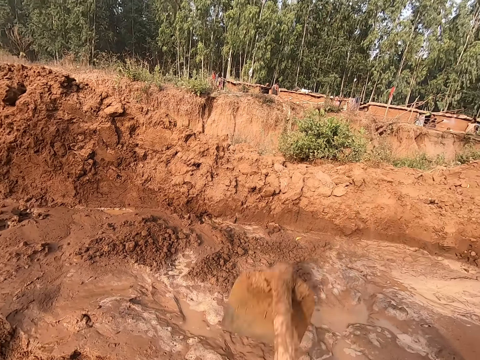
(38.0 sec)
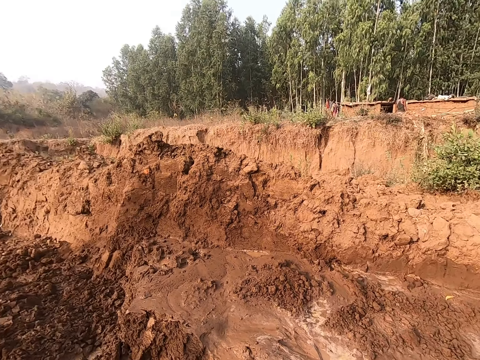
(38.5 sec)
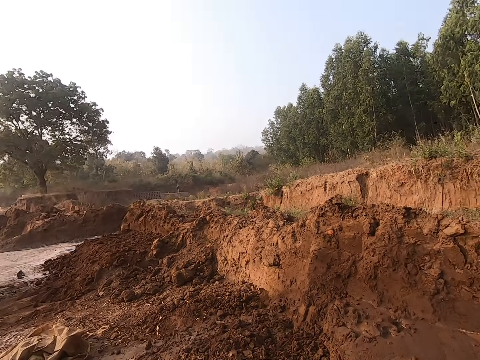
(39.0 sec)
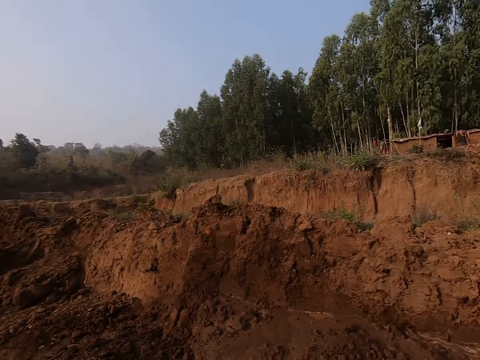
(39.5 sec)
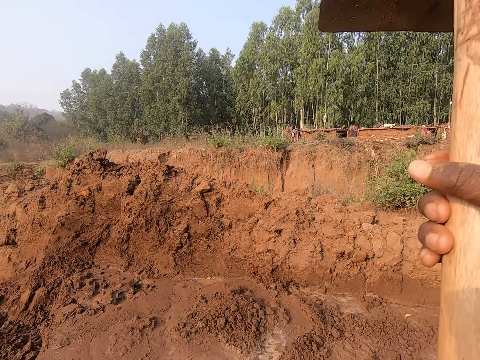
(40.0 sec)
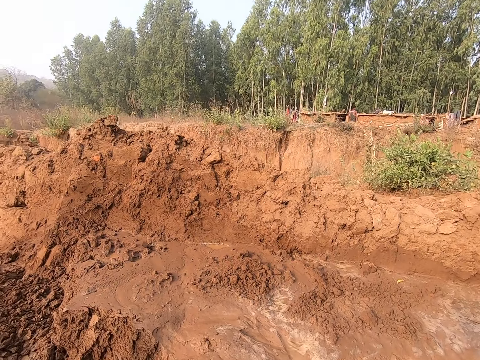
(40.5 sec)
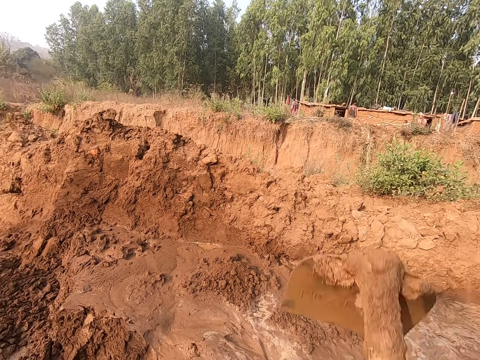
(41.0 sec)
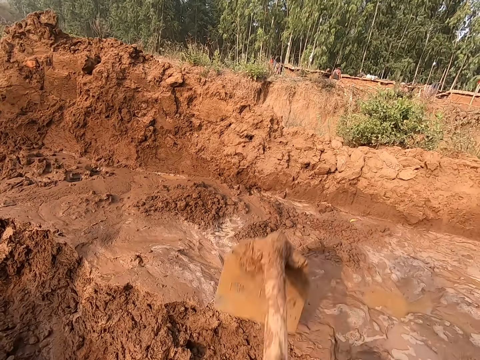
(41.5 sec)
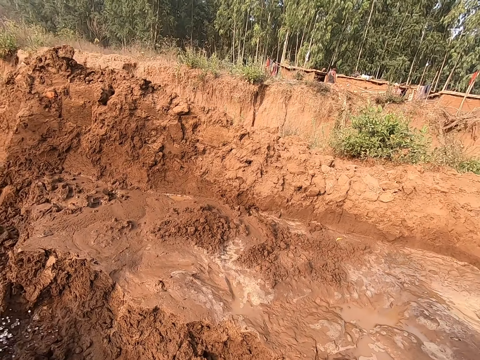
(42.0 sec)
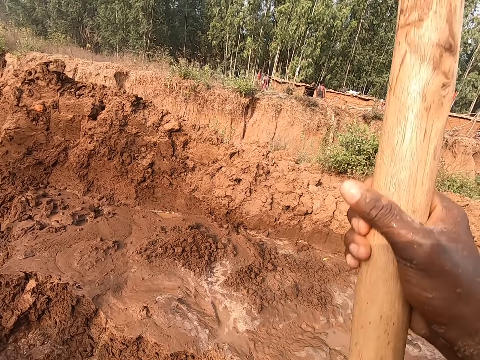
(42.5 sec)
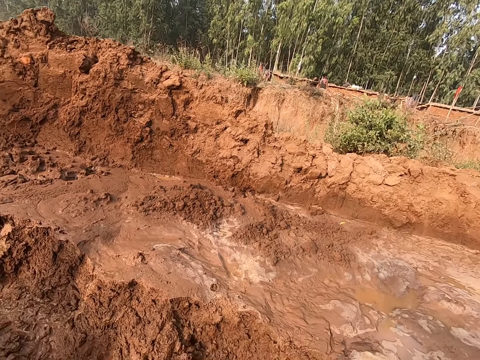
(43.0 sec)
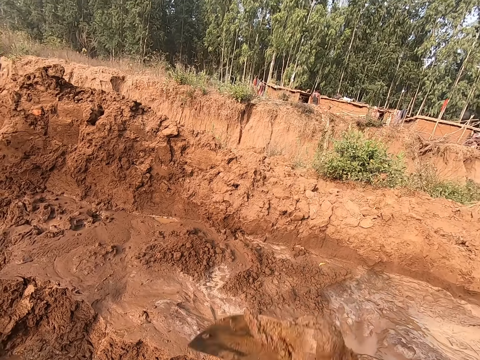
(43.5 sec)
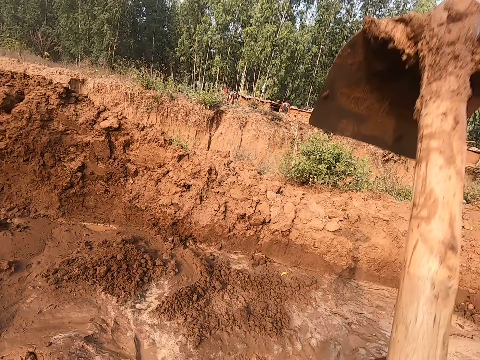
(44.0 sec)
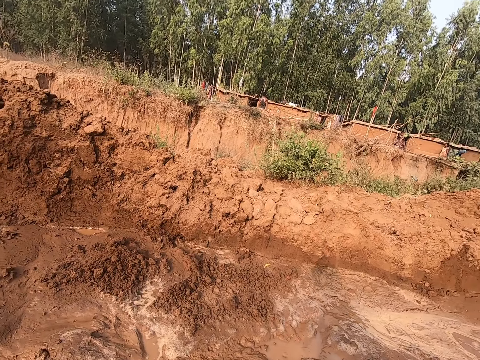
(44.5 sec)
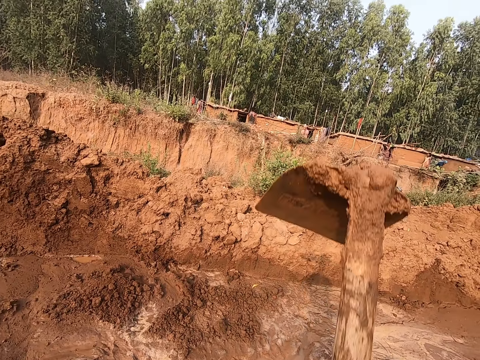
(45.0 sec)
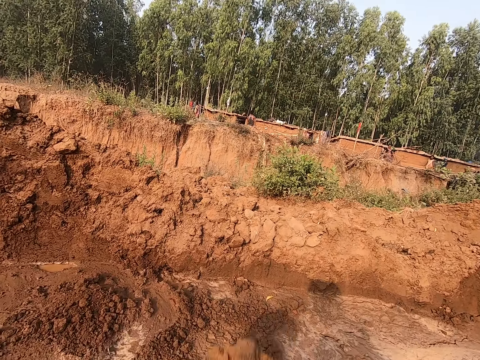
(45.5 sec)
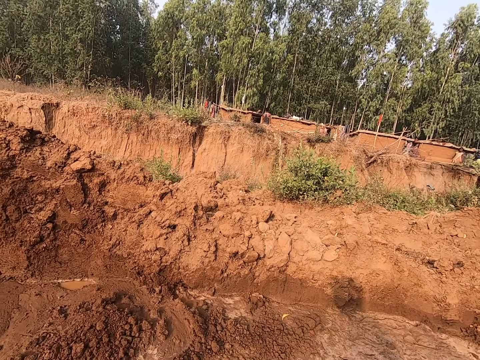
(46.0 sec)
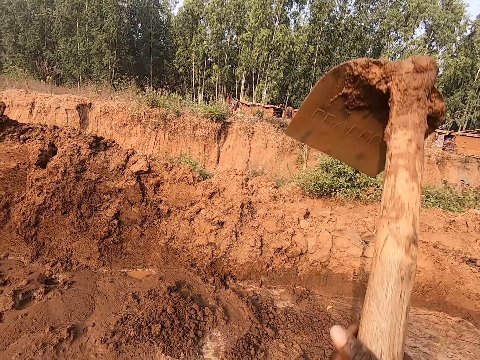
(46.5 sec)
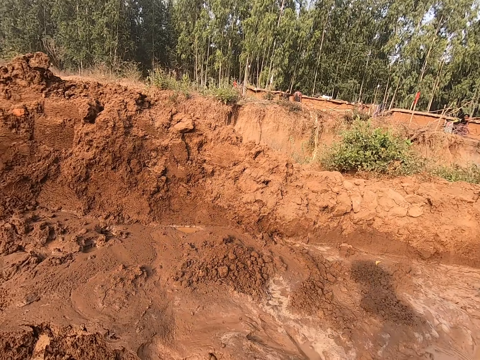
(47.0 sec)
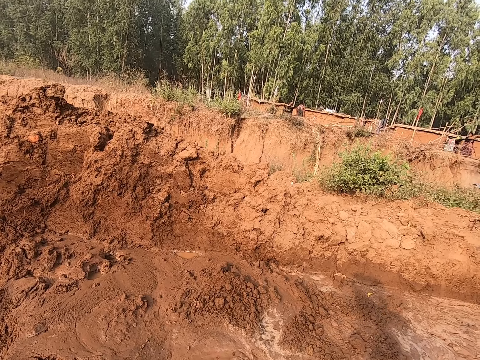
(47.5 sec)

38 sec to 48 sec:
The camera wearer disintegrates the pile of clay with the hoe in his right hand.

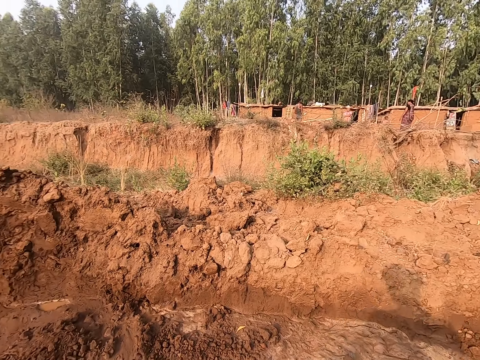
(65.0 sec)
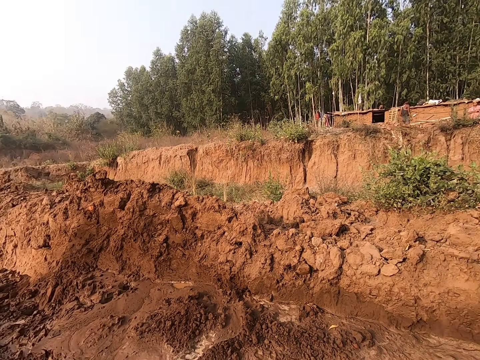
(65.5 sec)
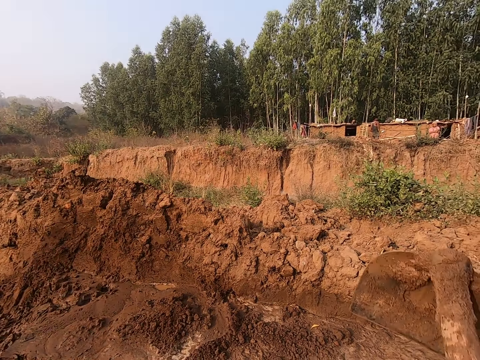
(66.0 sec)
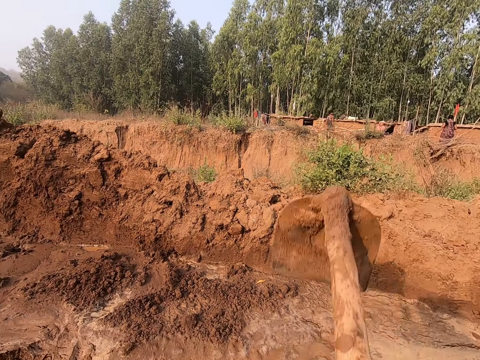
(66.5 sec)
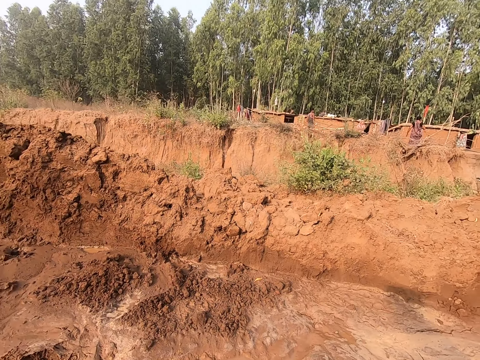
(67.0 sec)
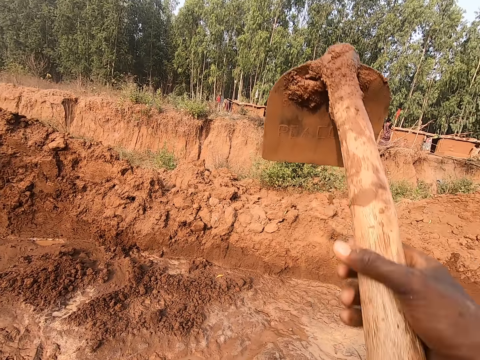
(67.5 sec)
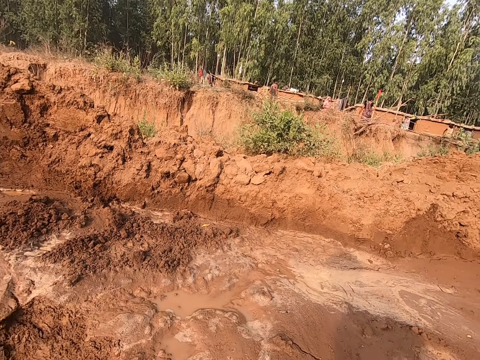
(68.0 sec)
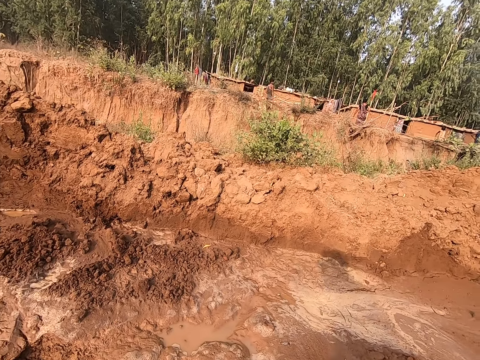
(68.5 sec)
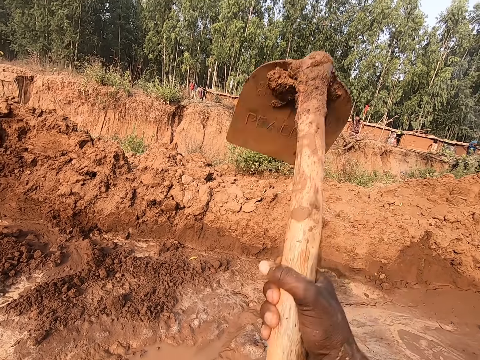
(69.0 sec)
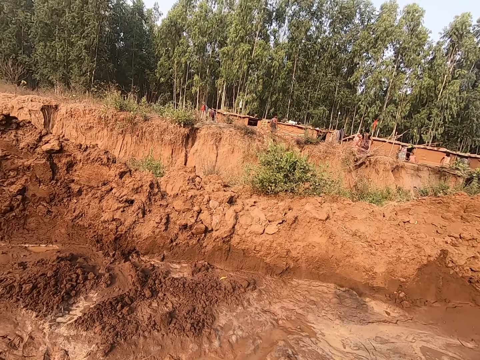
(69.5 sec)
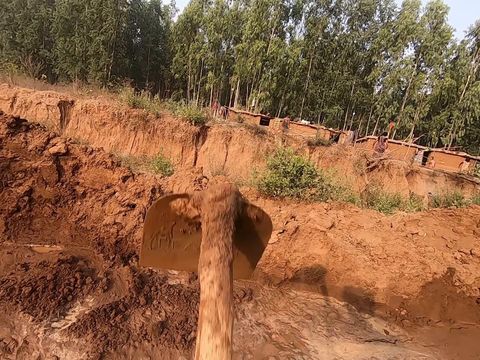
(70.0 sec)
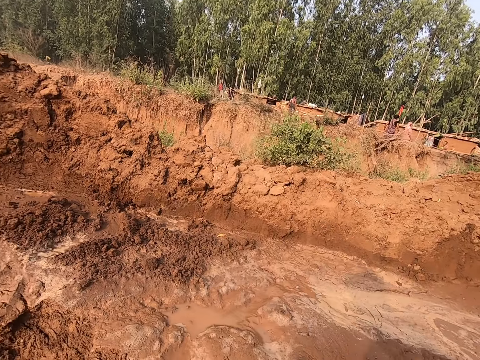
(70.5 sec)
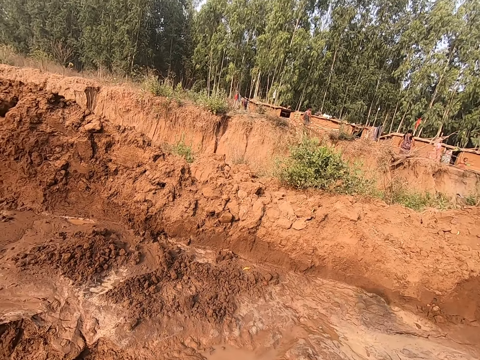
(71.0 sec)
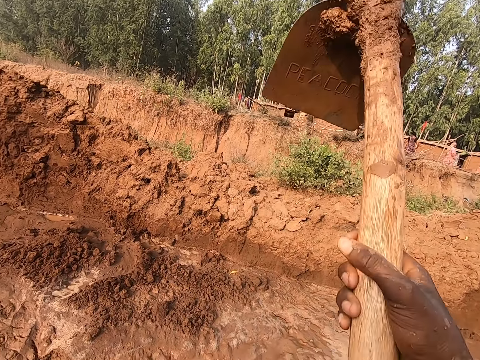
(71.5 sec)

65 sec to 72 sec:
The camera wearer disintegrates the pile of clay with the hoe in his right hand.

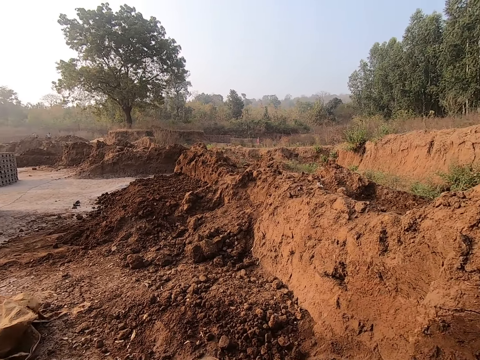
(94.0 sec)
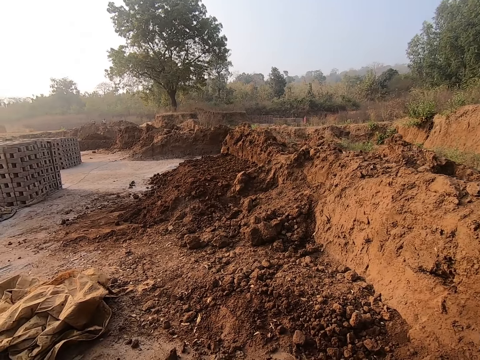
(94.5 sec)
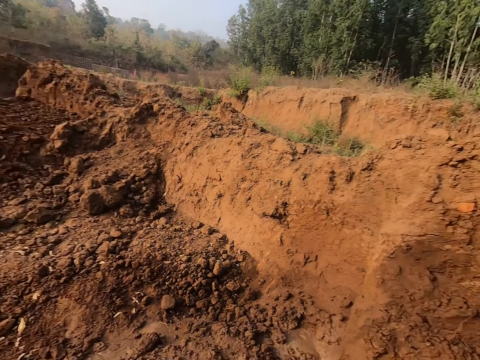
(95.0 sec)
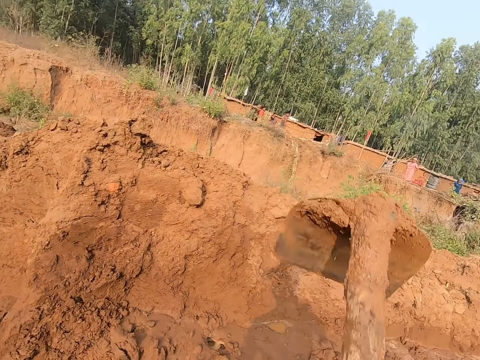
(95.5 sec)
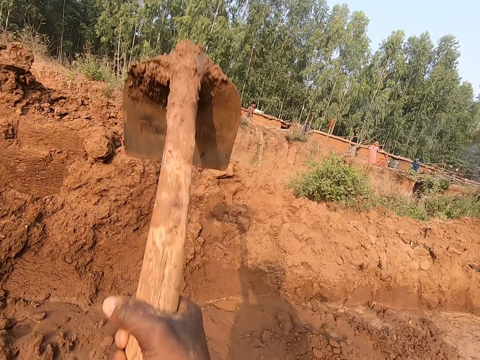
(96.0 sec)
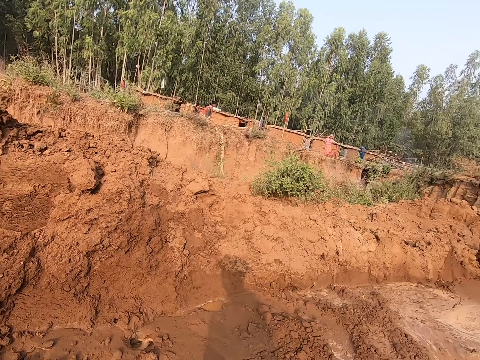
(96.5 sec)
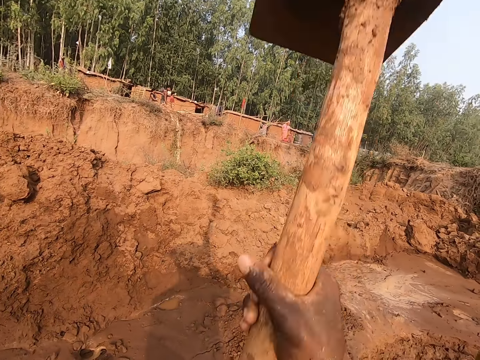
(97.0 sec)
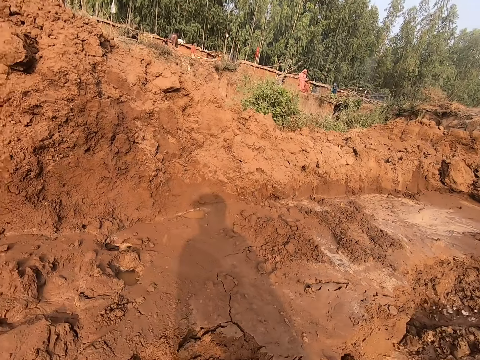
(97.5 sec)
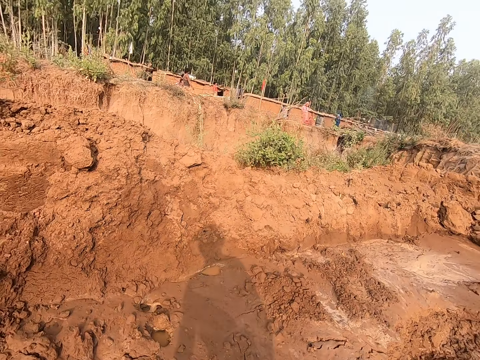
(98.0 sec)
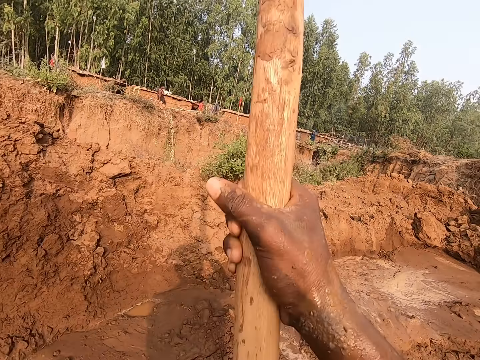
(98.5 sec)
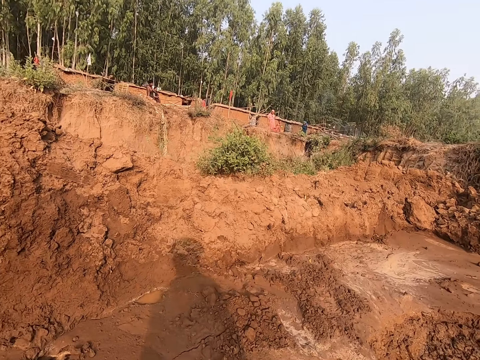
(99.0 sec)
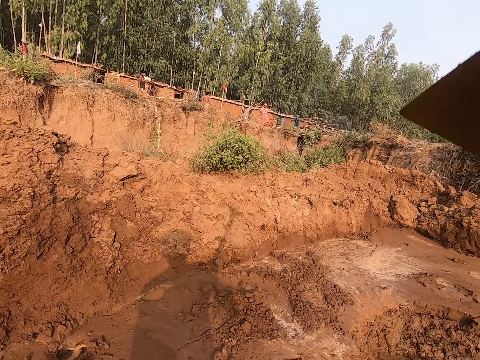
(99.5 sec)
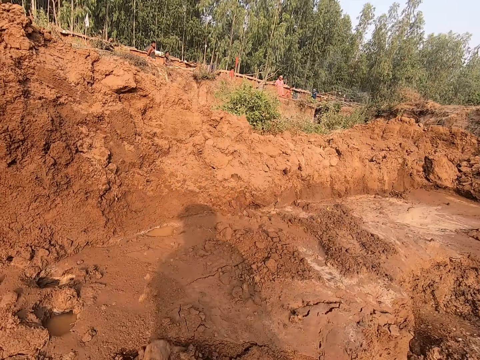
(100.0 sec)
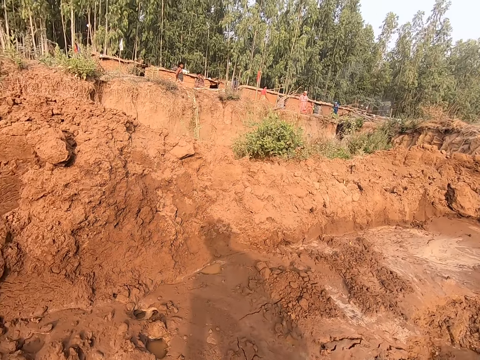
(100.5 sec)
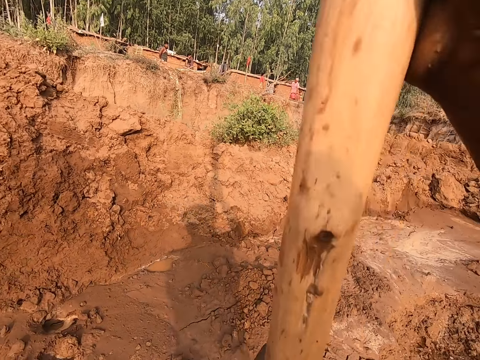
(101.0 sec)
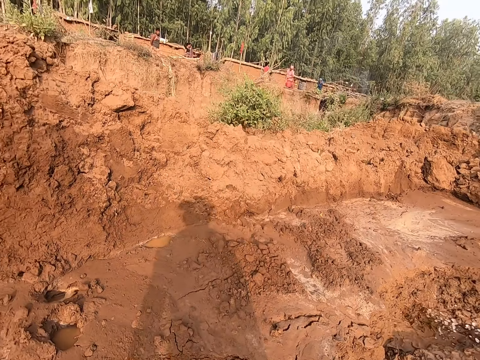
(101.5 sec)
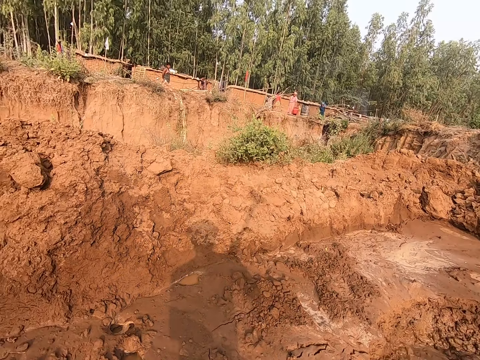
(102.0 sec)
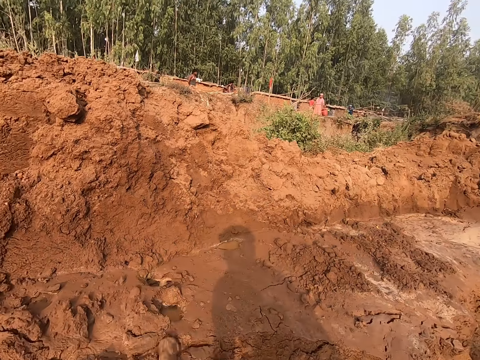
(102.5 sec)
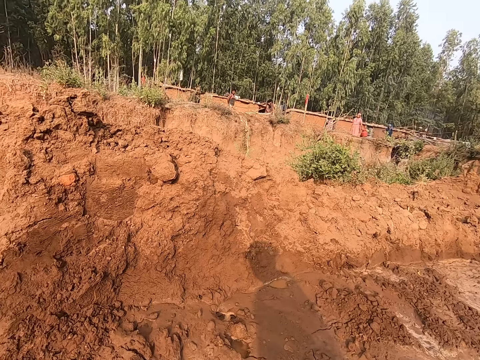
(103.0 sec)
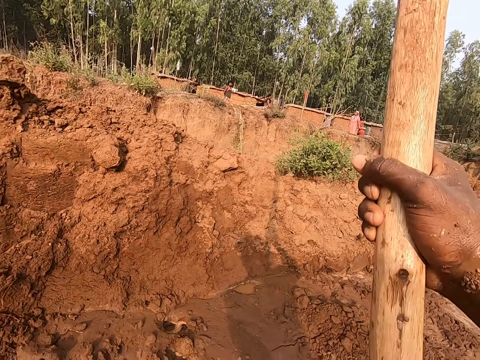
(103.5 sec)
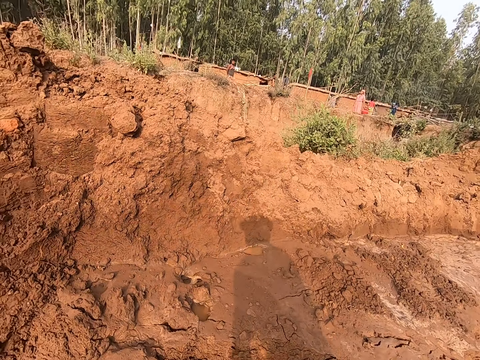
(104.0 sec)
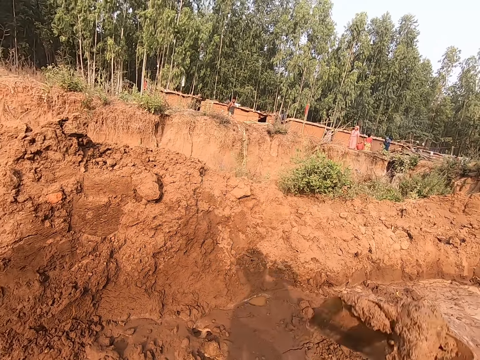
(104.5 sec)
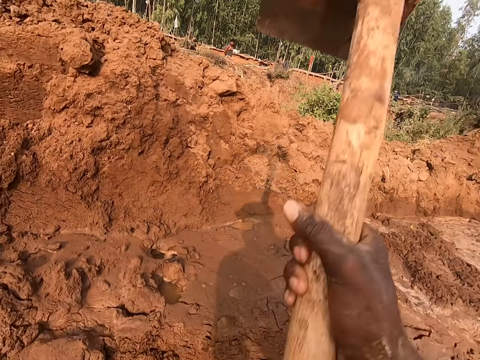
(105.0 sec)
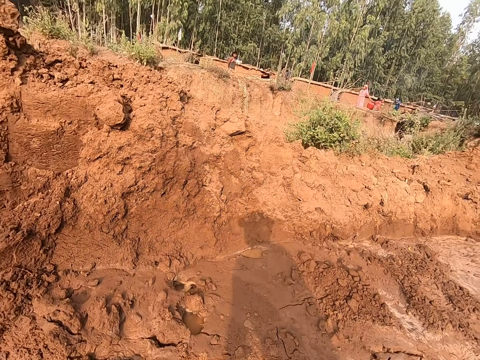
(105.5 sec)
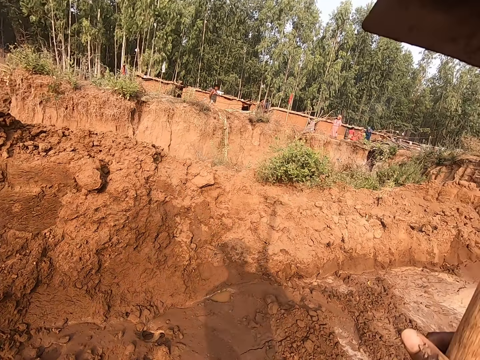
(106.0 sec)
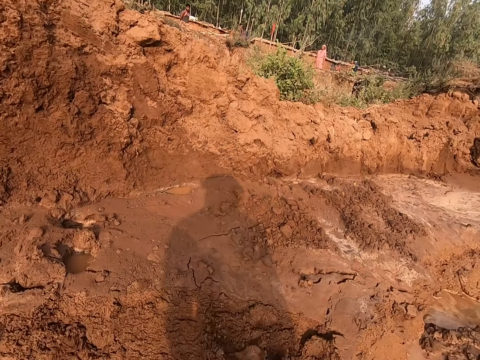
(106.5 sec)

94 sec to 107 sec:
The camera wearer disintegrates the pile of clay with the hoe in his right hand.
